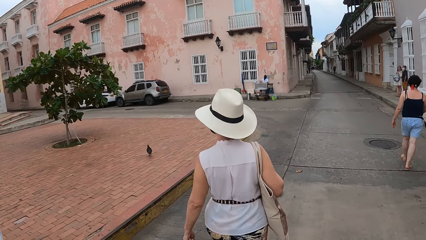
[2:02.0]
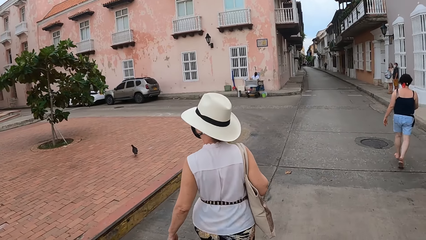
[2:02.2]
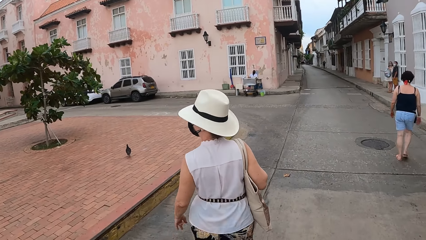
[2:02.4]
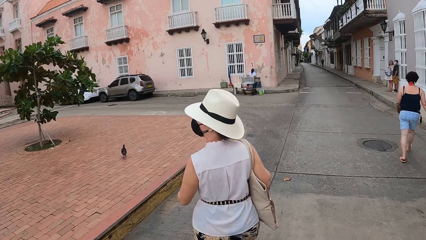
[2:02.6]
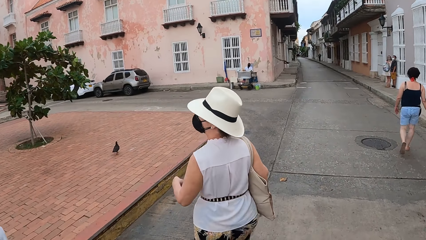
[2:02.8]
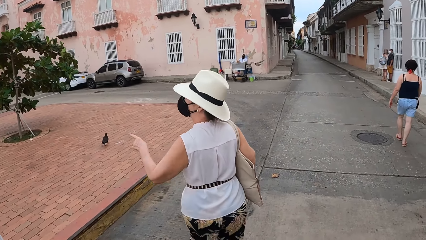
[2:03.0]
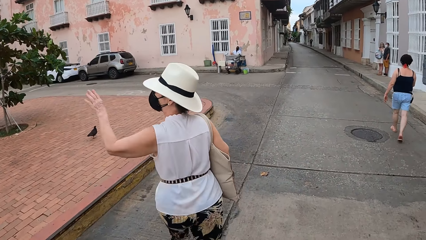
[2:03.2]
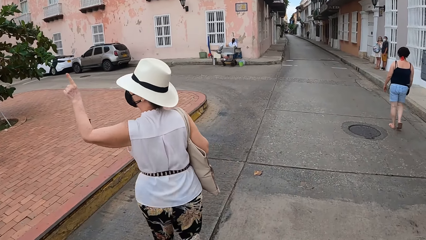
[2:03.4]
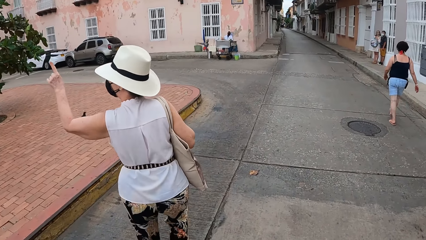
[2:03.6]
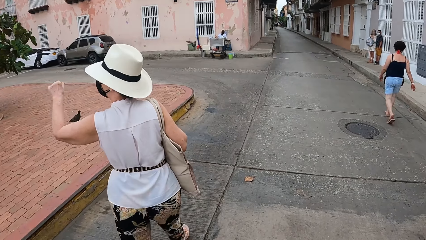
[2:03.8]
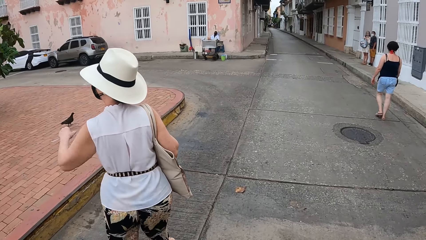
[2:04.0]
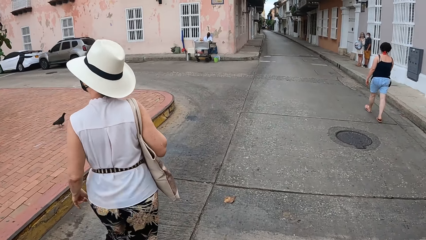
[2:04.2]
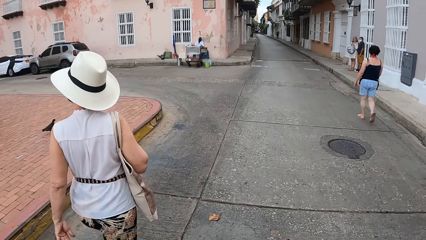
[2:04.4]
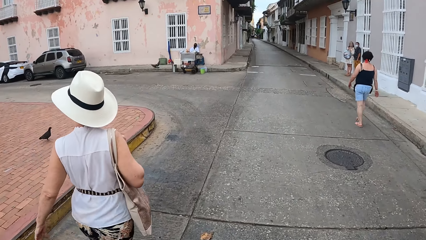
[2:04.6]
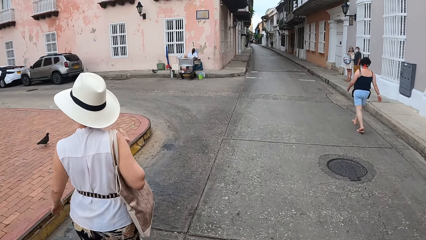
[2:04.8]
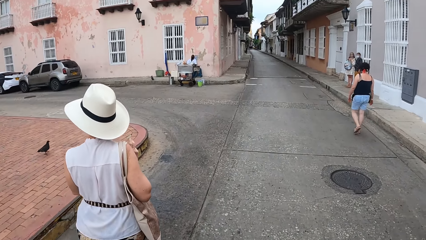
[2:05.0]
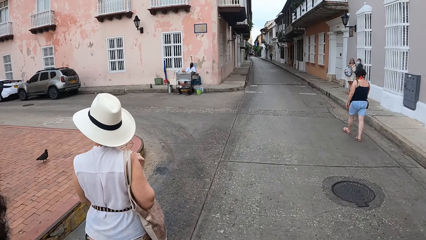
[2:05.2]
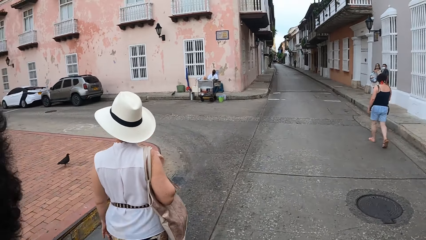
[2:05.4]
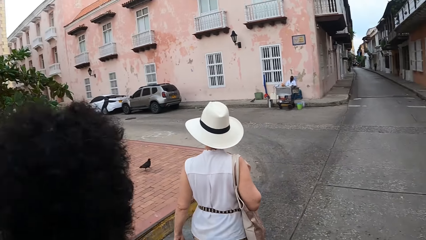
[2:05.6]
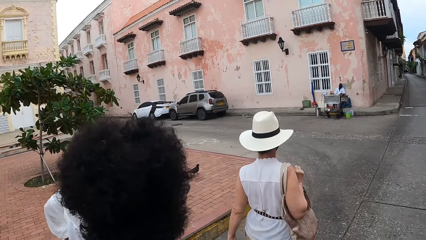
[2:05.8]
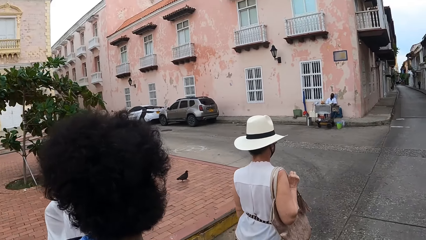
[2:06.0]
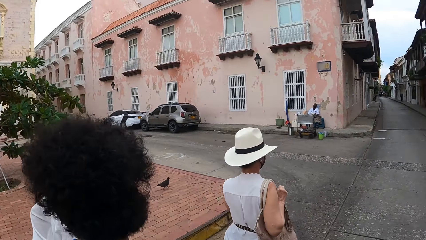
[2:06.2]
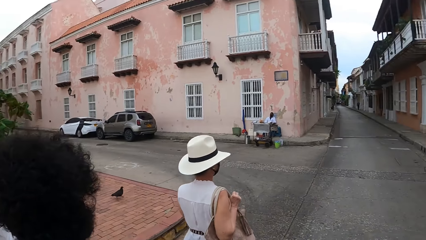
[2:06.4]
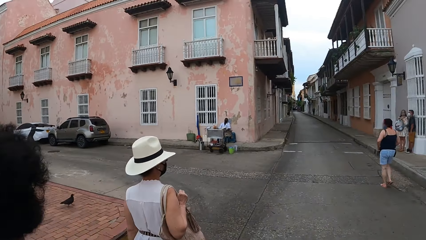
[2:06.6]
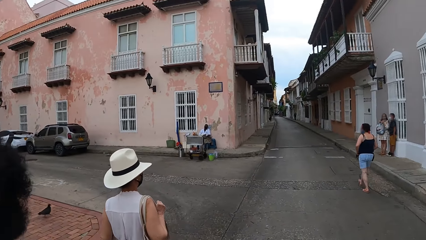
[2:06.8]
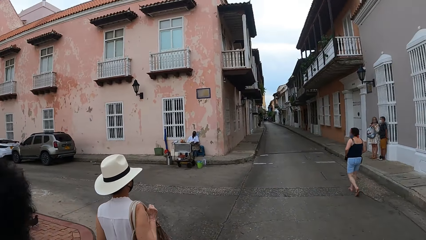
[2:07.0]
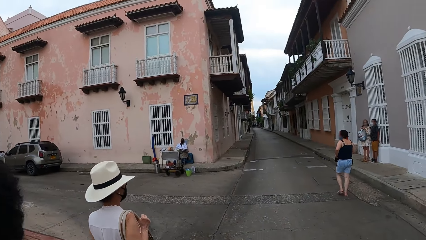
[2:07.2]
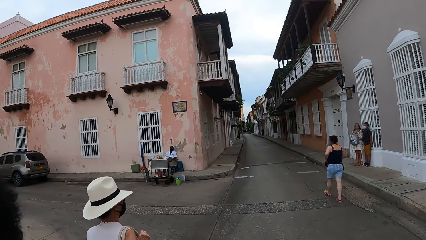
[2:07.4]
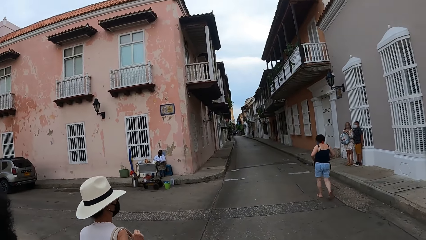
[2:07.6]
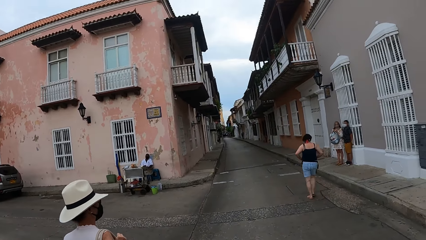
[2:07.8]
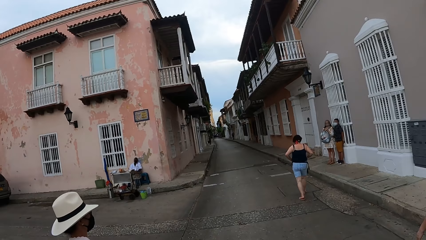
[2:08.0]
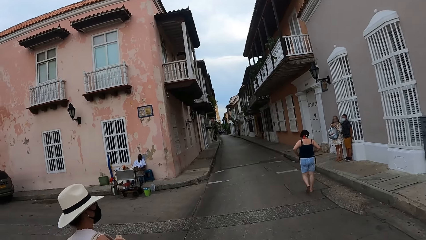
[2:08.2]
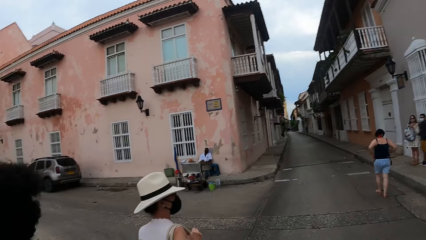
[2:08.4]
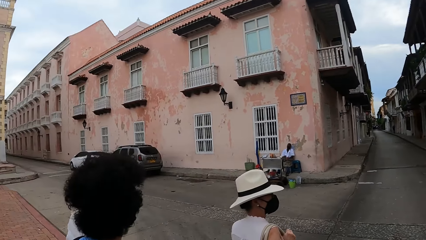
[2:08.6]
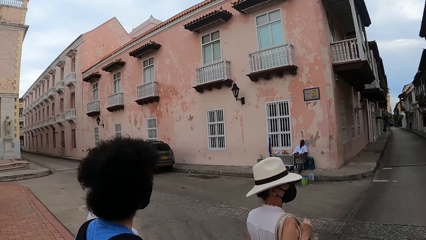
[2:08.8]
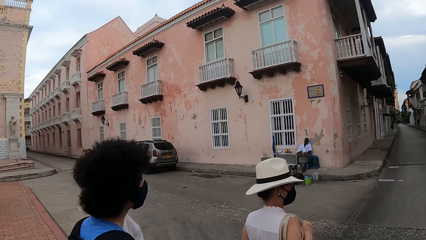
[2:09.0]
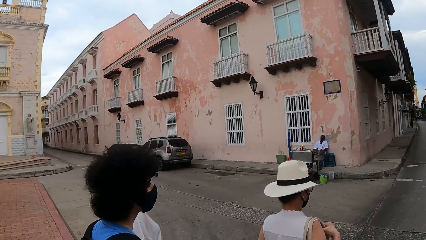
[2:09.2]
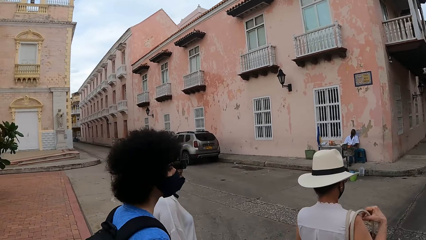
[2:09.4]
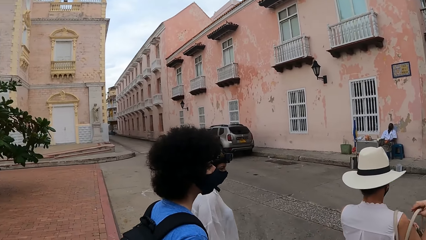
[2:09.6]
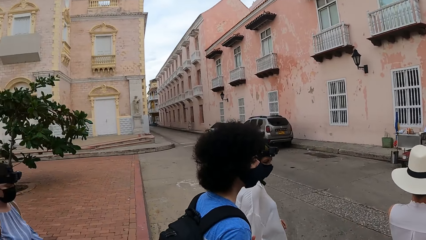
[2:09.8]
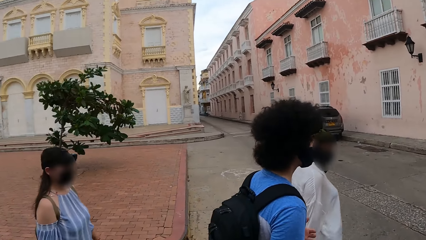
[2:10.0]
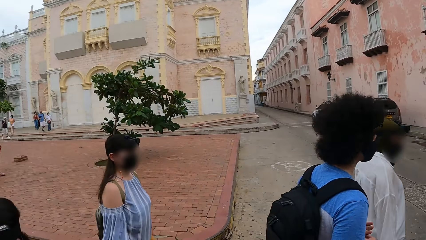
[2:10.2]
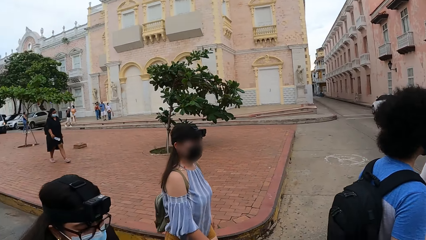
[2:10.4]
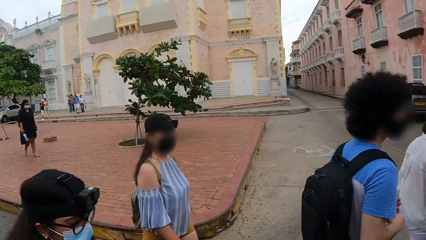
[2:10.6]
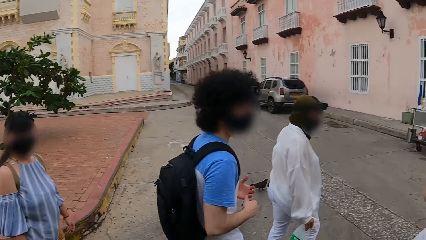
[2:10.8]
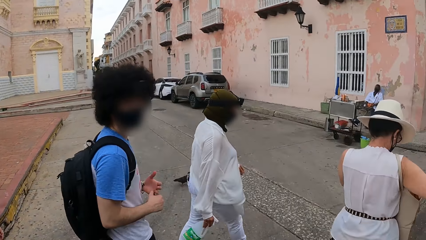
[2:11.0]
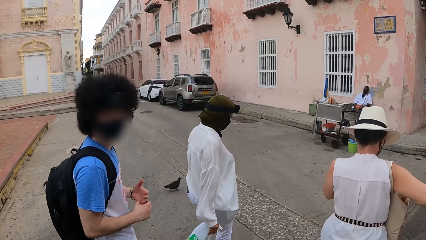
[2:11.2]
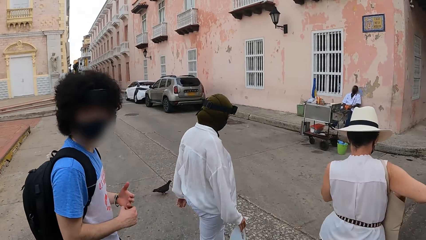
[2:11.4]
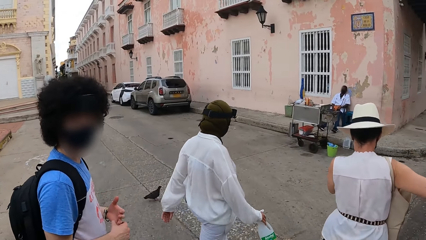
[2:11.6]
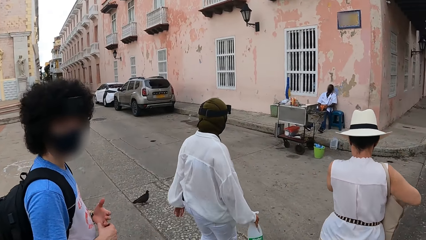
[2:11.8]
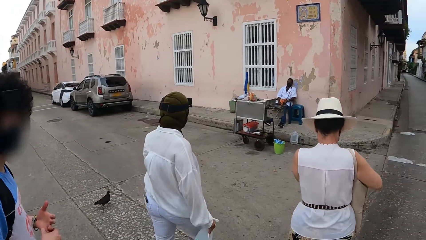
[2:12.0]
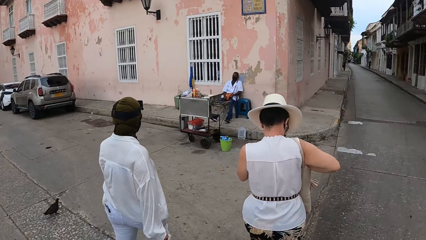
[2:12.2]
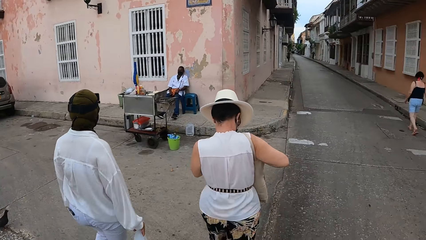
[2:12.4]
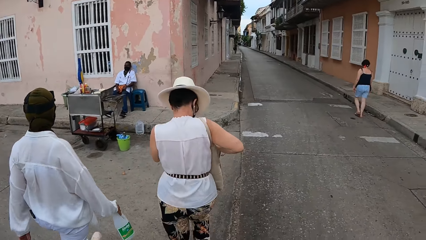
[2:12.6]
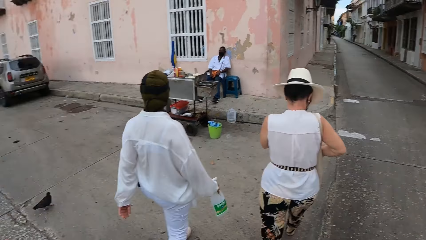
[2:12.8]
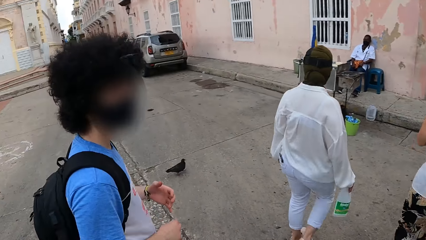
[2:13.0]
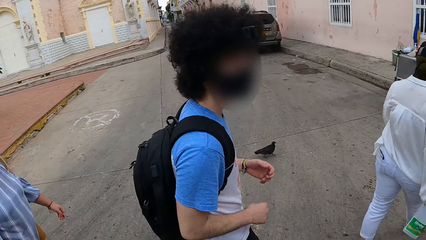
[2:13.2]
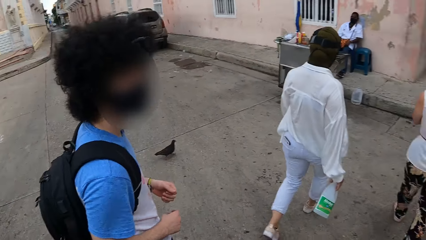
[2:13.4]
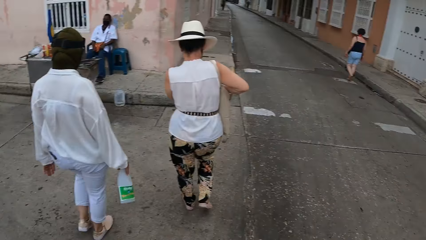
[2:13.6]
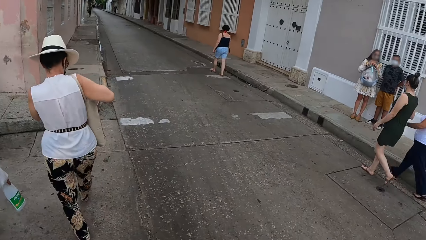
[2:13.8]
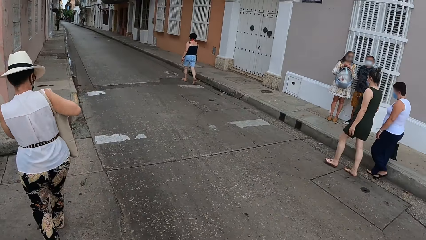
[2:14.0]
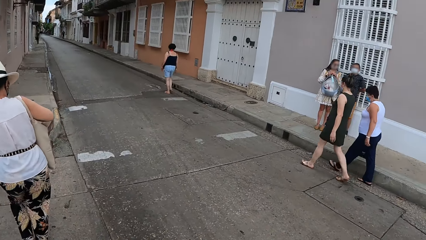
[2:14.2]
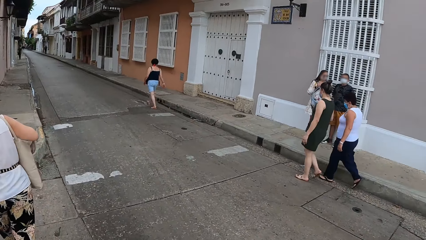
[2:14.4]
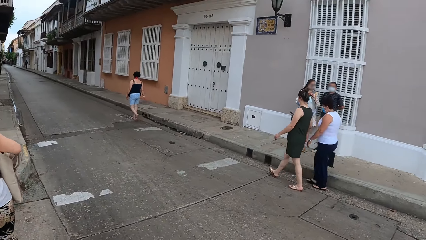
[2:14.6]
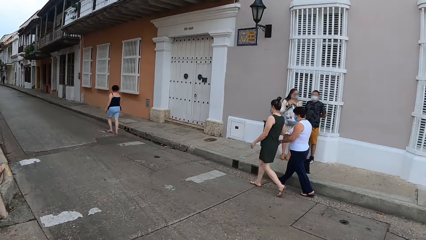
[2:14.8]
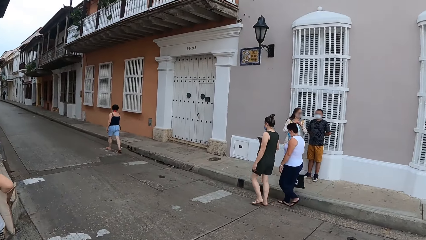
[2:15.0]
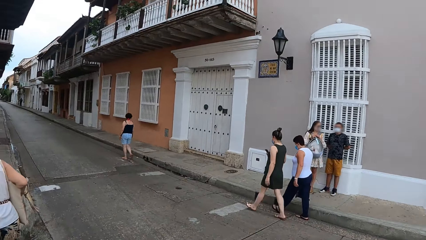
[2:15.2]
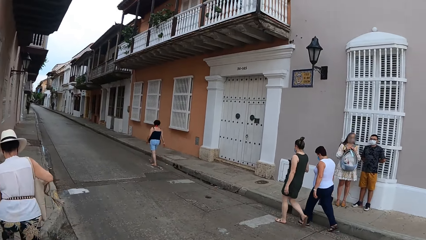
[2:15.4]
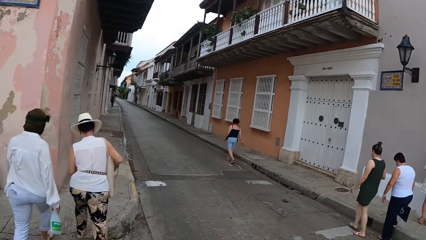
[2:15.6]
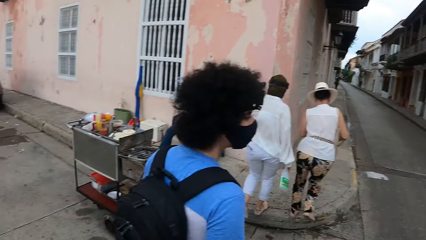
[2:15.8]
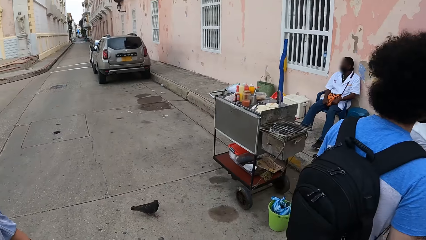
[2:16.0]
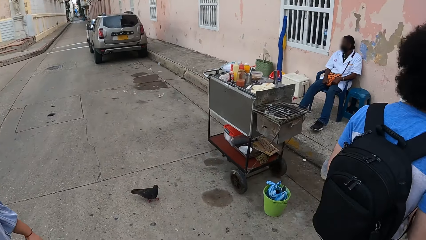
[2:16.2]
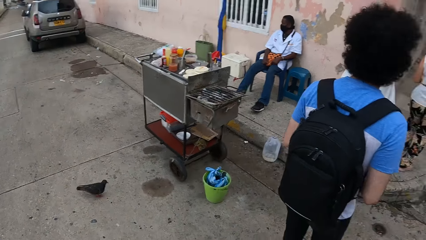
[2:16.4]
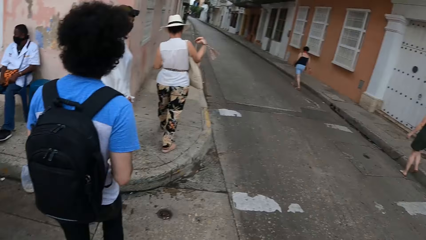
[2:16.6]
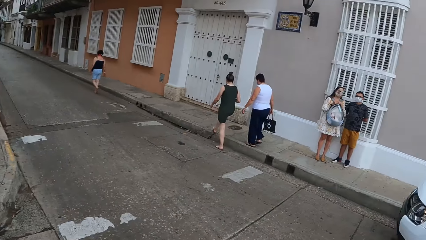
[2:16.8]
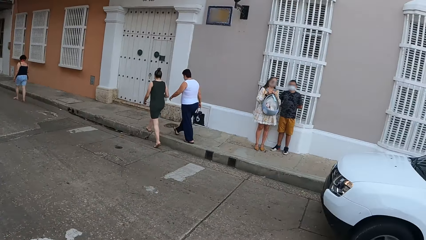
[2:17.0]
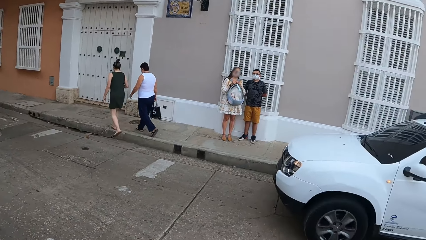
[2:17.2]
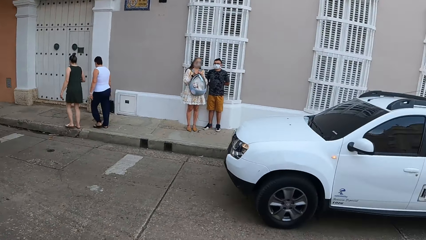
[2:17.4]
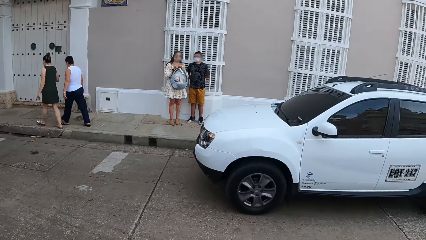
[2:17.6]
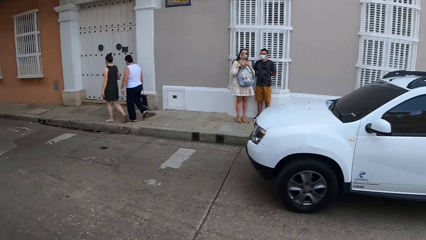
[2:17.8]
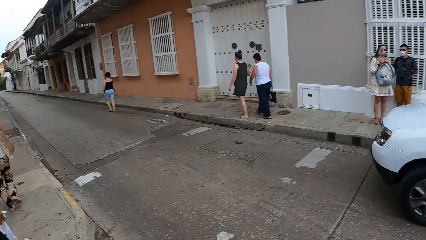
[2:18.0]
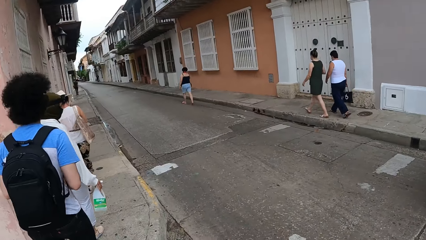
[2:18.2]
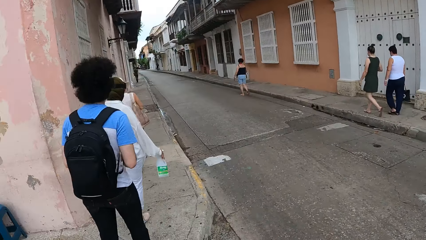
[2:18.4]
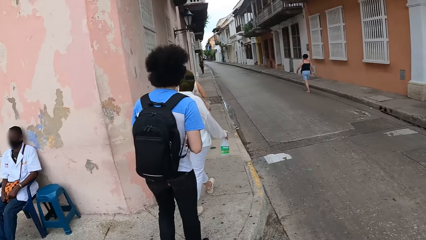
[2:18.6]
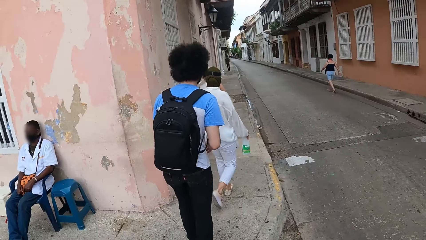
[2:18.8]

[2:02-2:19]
The camera wearer walks on the tarmac road. A woman moves the hand, puts the hand down and walks. The camera wearer looks around the buildings. The woman dips the hand into the bag and walks.
